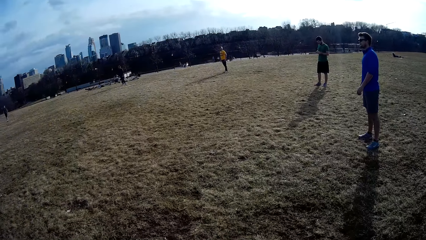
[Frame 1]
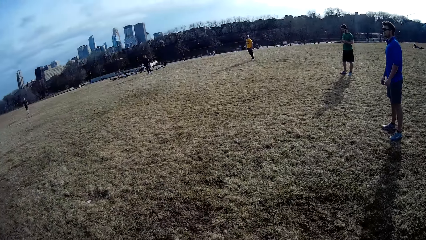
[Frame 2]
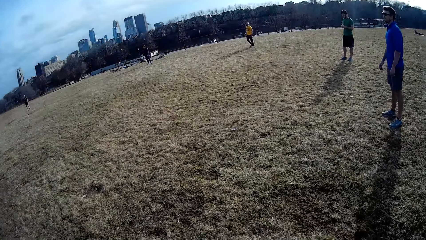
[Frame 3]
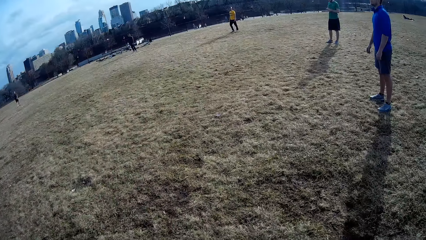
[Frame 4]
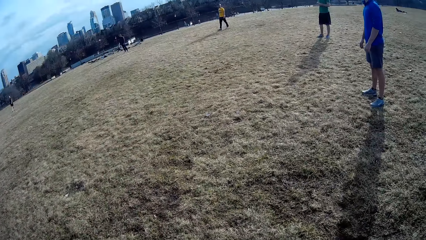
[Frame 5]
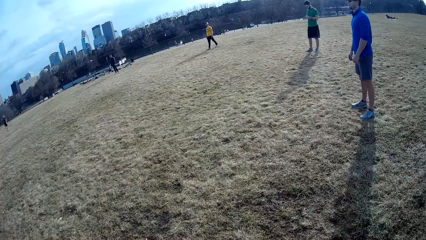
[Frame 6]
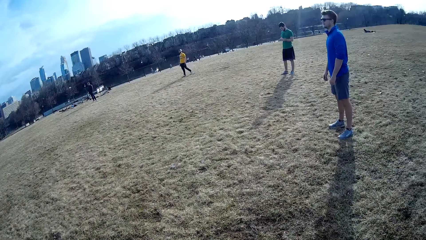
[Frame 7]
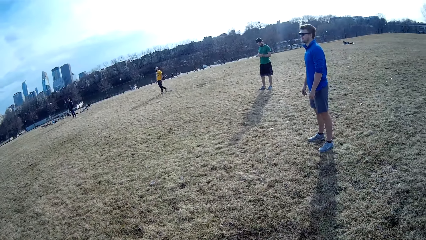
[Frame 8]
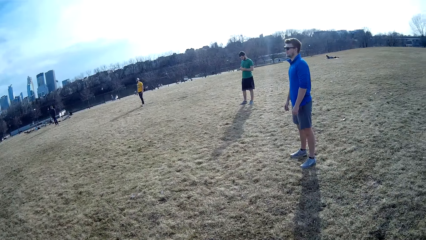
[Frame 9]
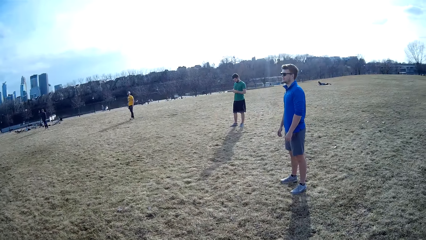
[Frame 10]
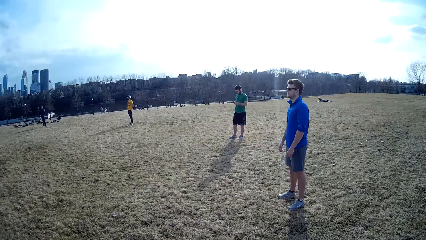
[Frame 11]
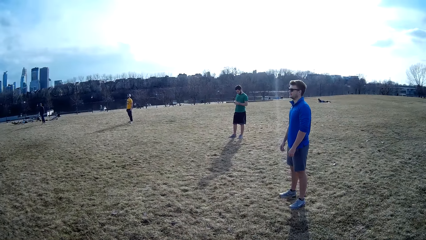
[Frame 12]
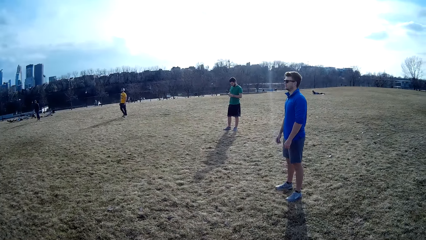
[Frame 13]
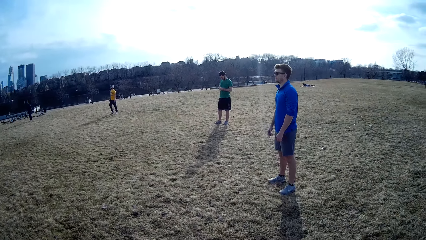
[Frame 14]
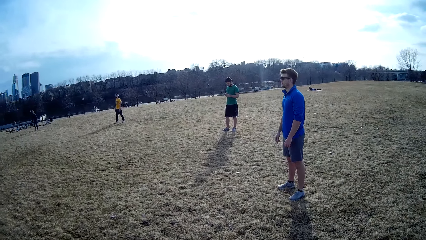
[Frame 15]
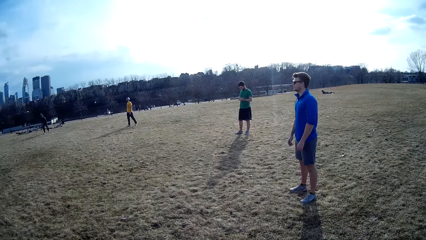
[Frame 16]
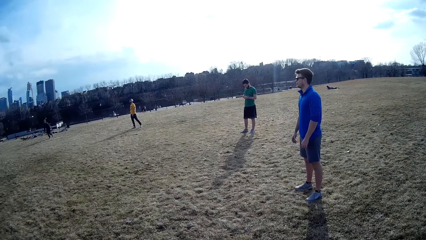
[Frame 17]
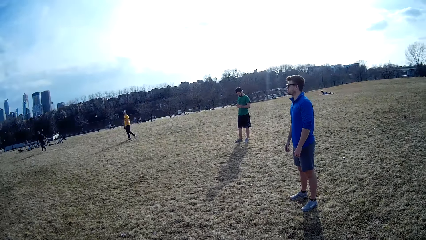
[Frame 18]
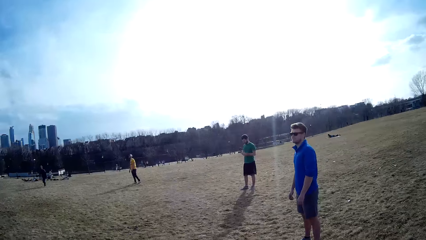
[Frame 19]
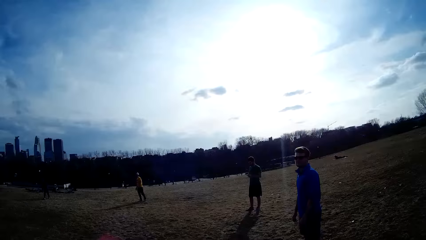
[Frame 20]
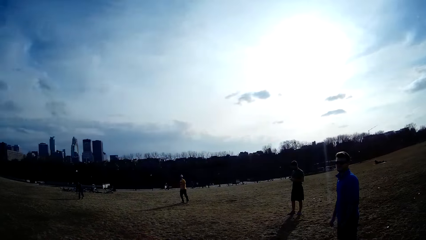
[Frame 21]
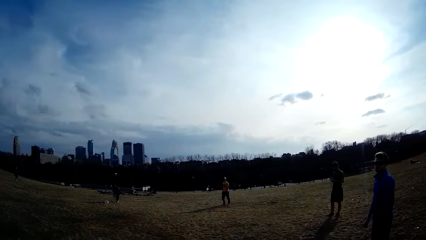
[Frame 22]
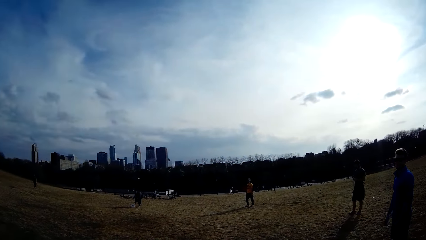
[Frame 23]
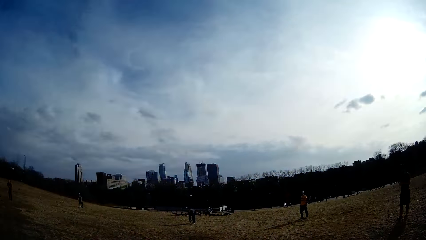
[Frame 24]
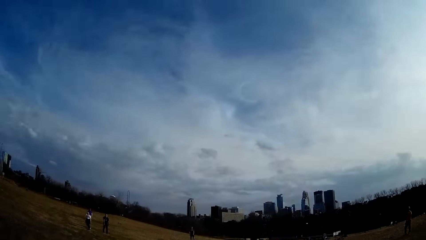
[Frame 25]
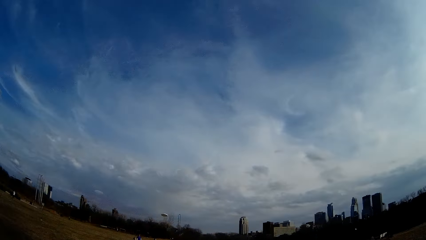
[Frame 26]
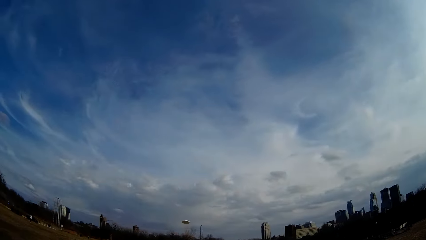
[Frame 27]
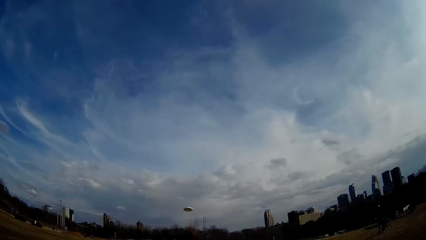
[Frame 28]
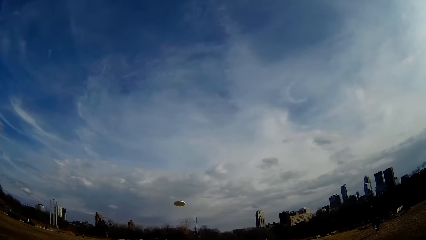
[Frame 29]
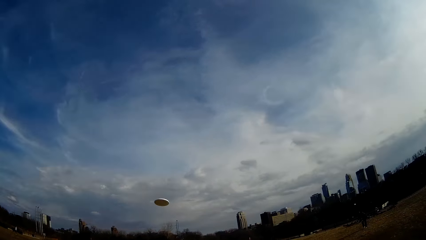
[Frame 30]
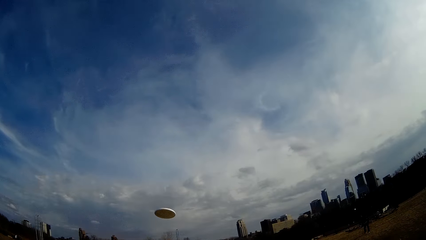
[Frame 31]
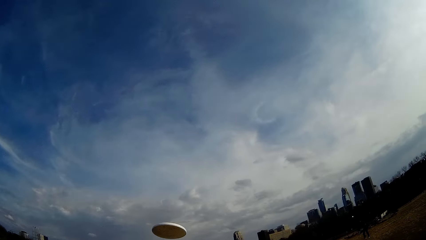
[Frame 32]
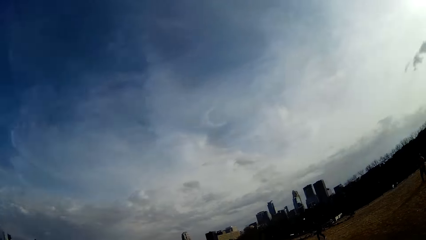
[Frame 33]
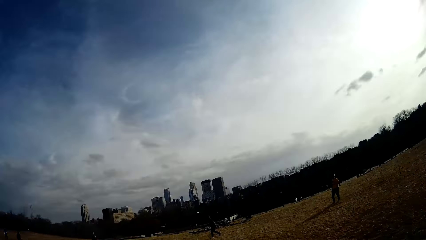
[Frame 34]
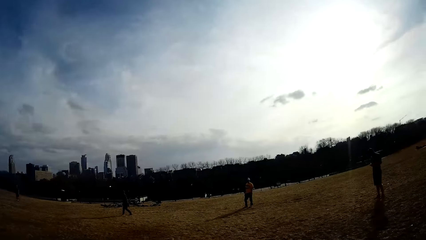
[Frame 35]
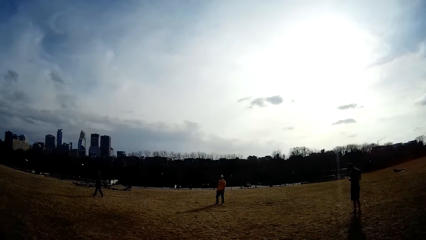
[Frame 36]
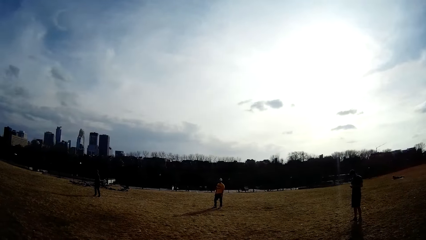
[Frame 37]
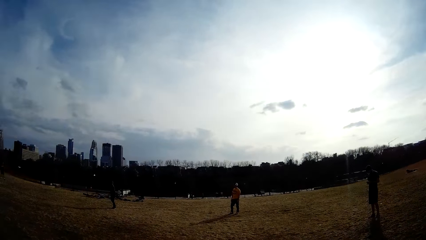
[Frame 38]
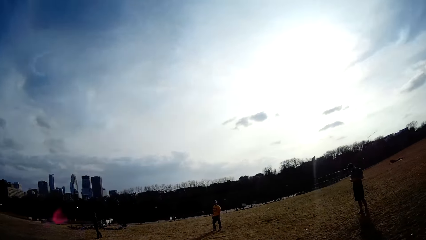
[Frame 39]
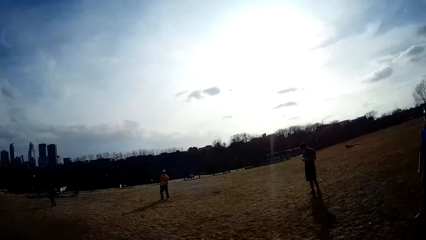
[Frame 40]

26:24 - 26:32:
A person lies on the playground.

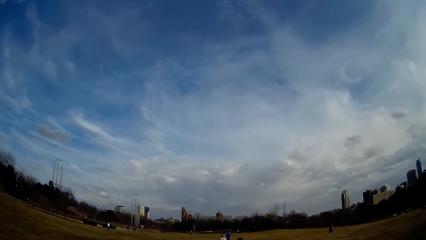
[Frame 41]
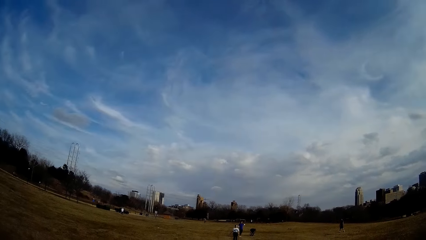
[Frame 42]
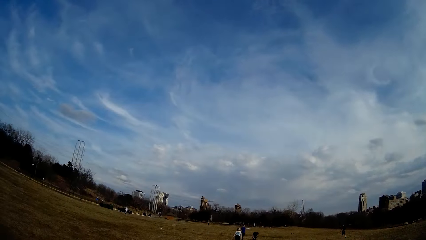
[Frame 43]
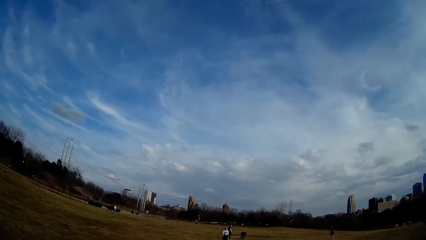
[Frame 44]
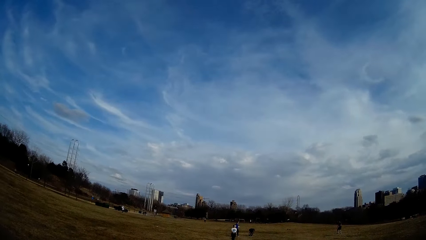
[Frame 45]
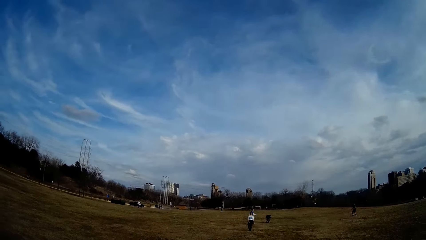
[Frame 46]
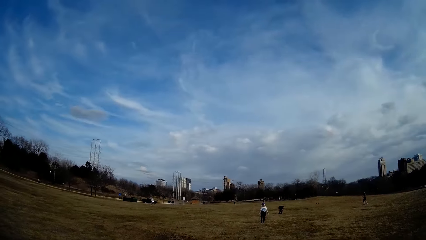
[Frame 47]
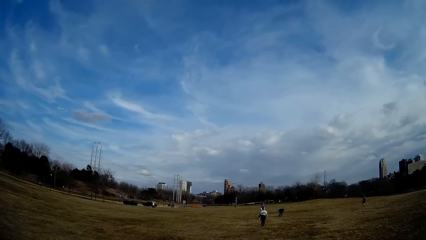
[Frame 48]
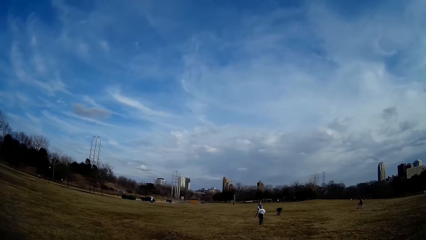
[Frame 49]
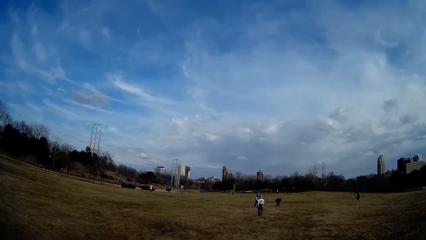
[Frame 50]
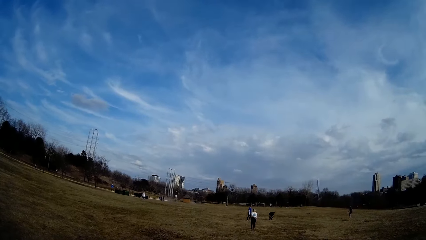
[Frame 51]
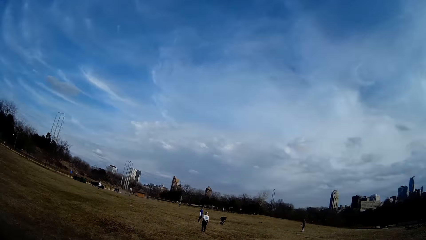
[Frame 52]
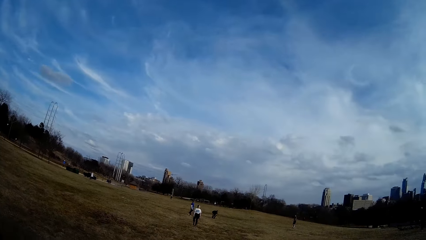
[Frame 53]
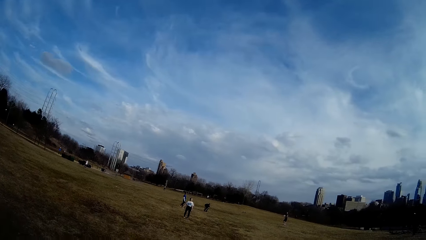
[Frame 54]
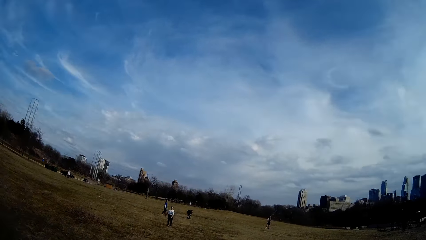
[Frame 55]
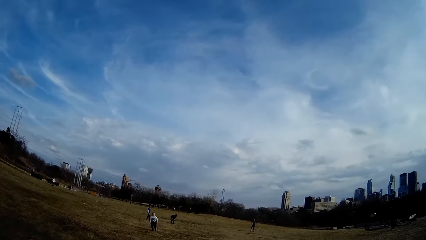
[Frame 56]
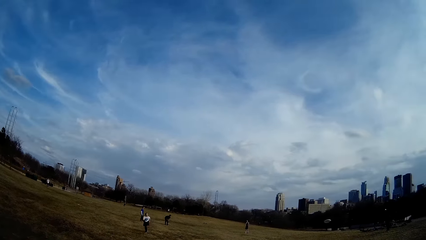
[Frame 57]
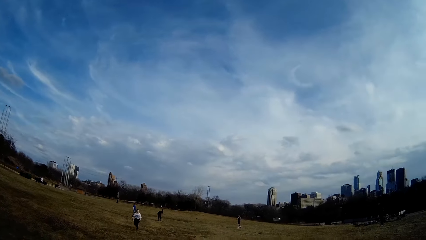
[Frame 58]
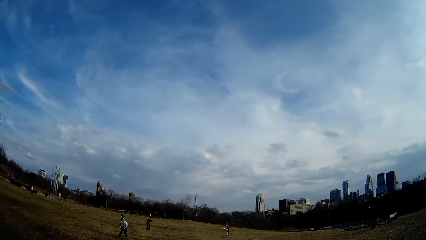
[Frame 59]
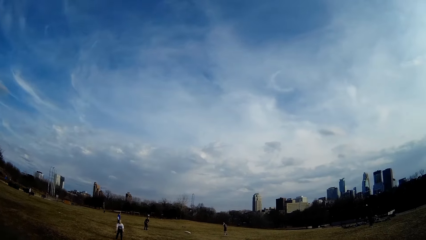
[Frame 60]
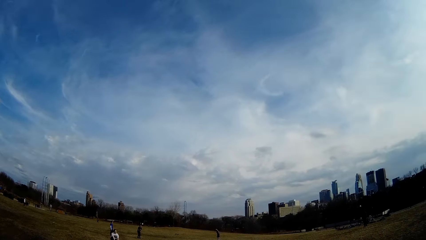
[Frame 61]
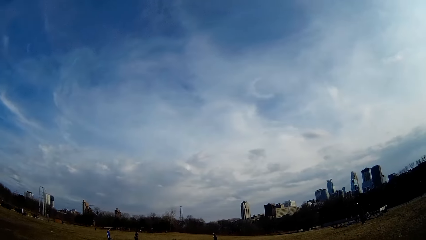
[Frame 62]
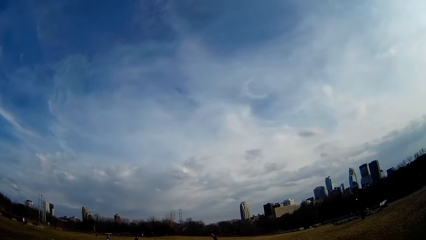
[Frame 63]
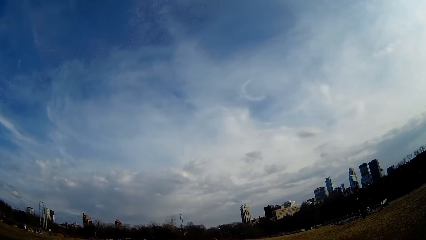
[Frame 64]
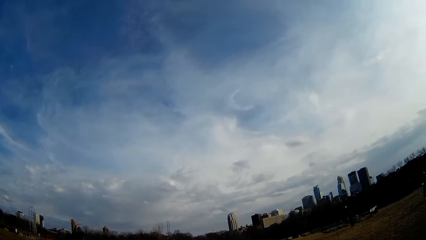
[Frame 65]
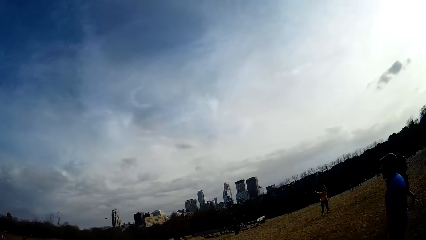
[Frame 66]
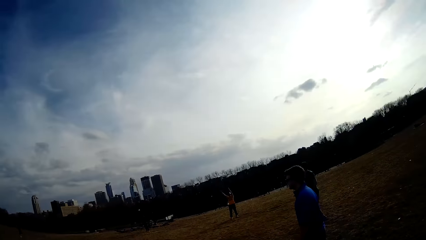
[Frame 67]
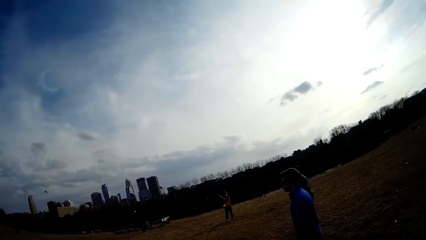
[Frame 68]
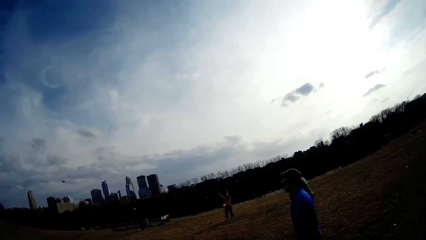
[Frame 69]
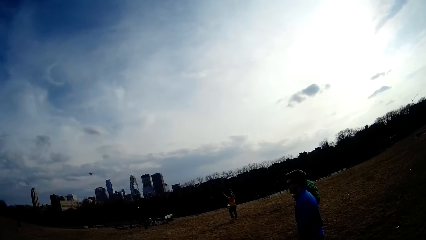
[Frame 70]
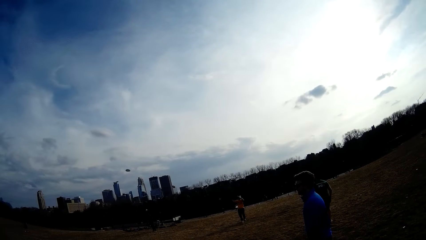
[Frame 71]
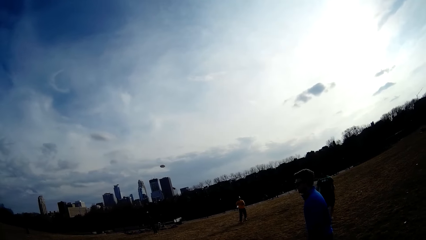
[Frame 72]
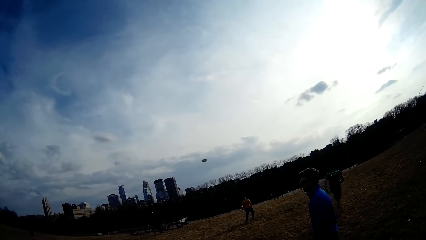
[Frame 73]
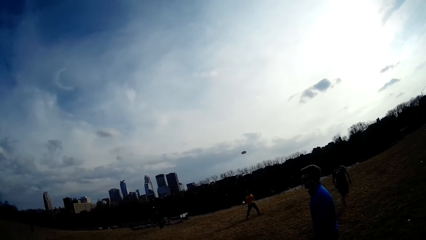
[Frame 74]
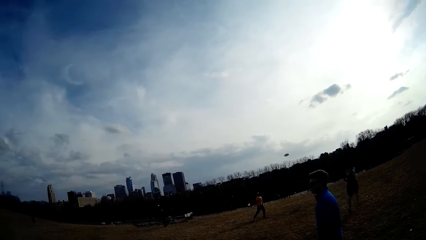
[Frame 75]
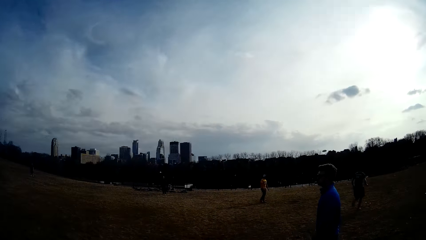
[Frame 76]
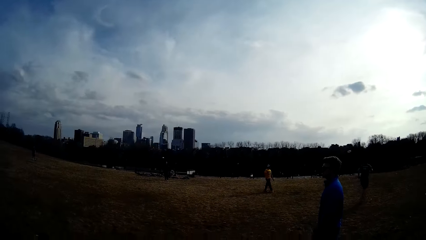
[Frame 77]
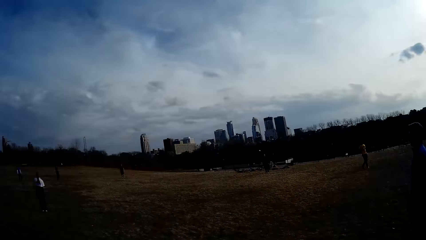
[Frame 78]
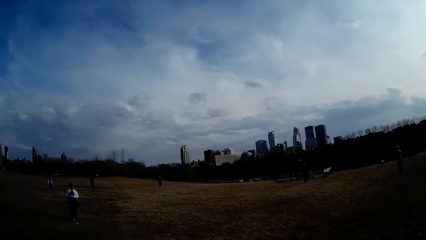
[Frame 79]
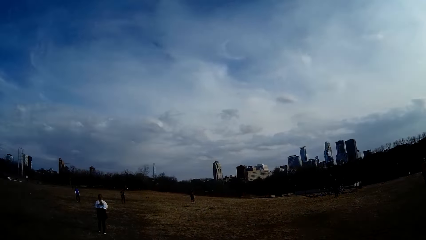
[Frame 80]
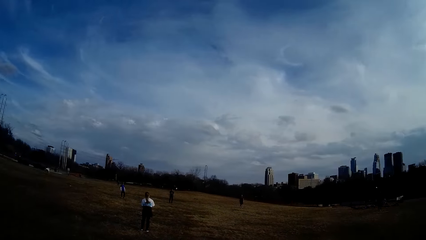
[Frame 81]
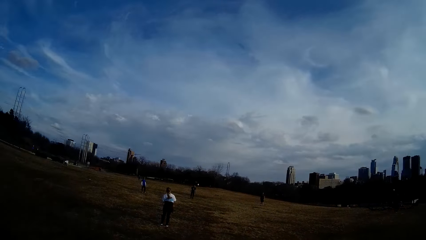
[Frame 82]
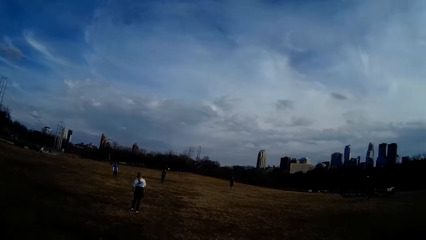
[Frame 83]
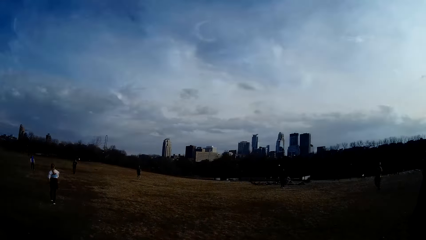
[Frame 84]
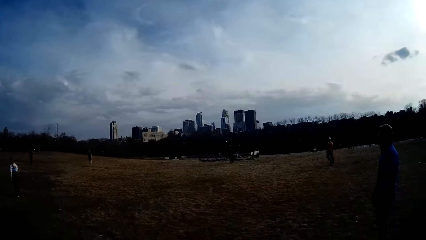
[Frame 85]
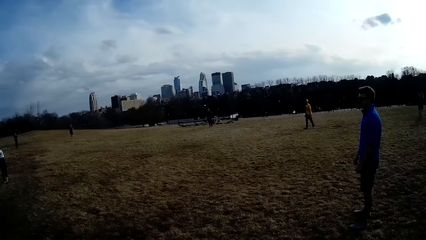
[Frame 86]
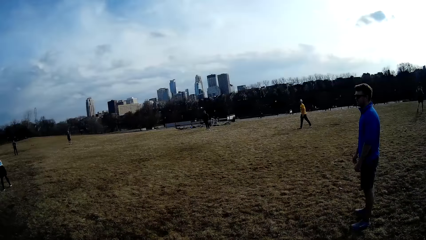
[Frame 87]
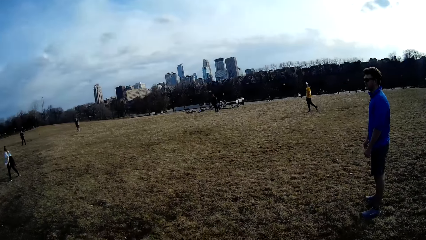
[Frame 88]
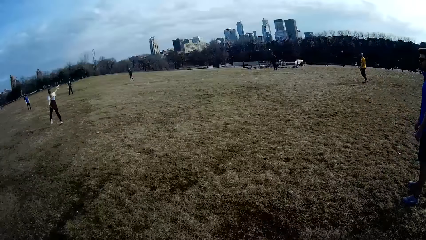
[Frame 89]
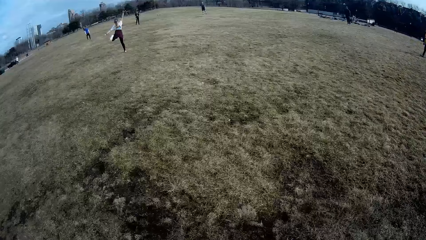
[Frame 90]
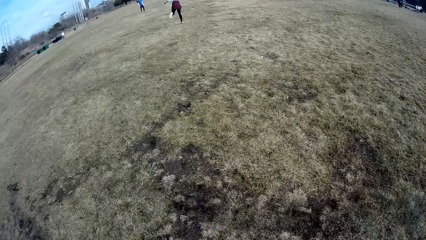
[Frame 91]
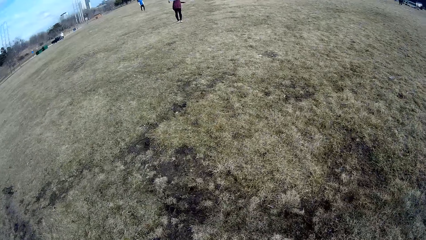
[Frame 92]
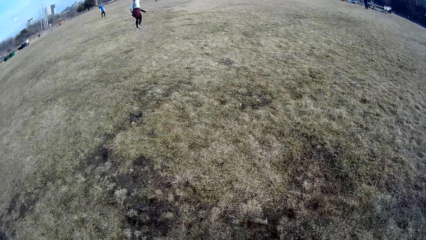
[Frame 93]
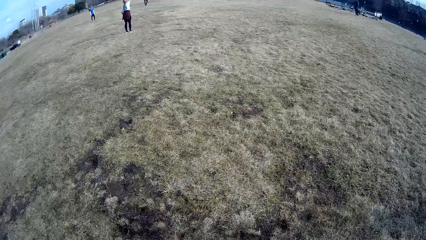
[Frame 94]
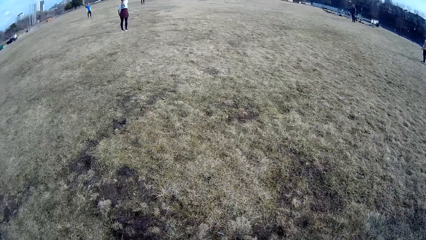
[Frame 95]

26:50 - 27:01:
A man catches the flying disc.
